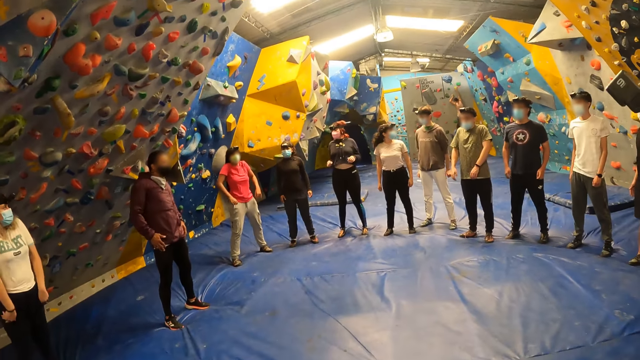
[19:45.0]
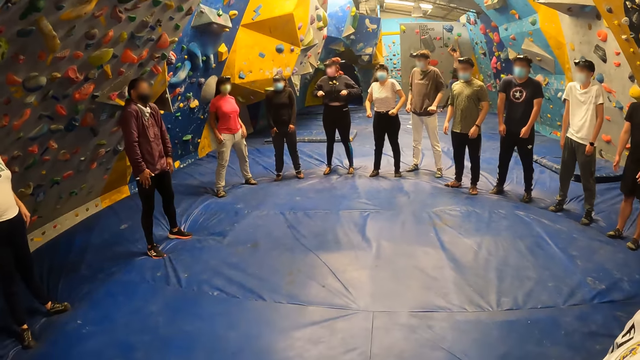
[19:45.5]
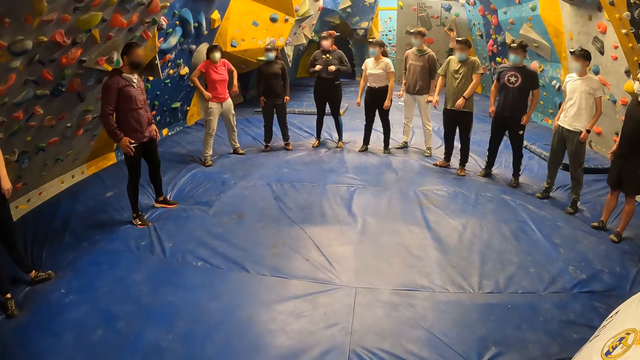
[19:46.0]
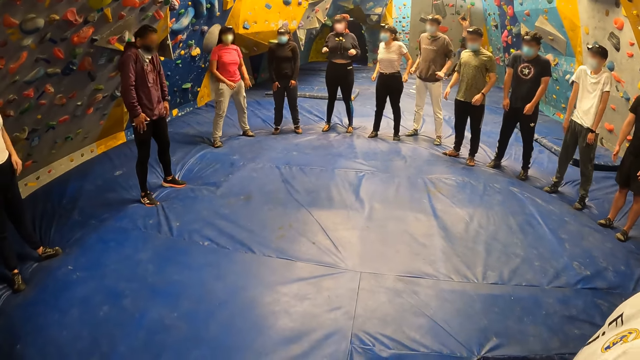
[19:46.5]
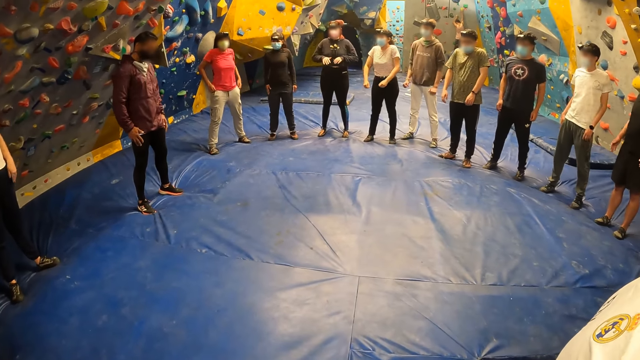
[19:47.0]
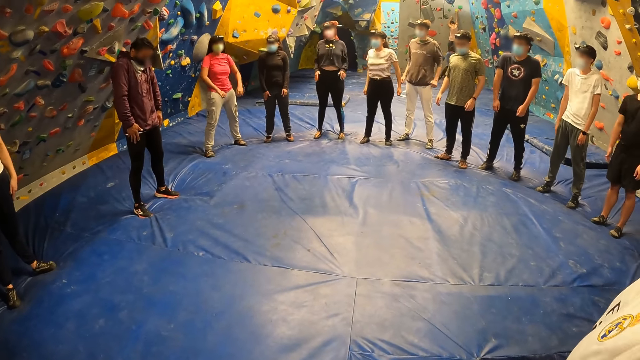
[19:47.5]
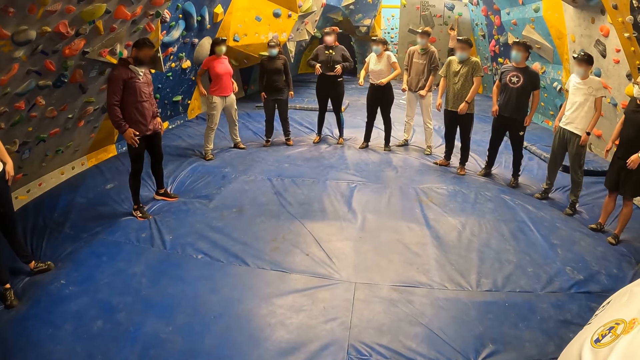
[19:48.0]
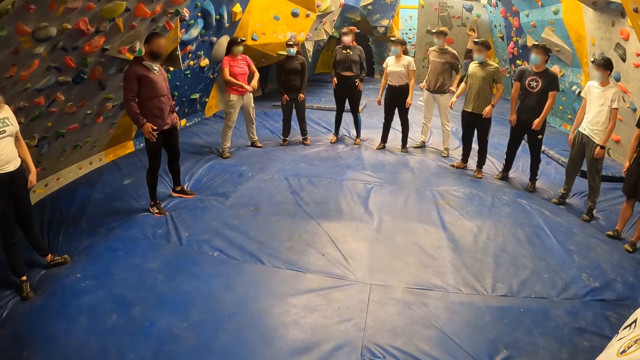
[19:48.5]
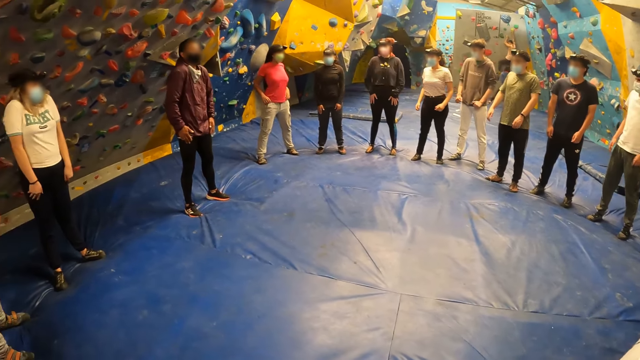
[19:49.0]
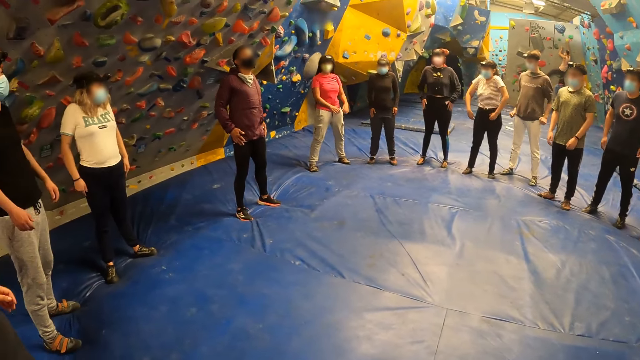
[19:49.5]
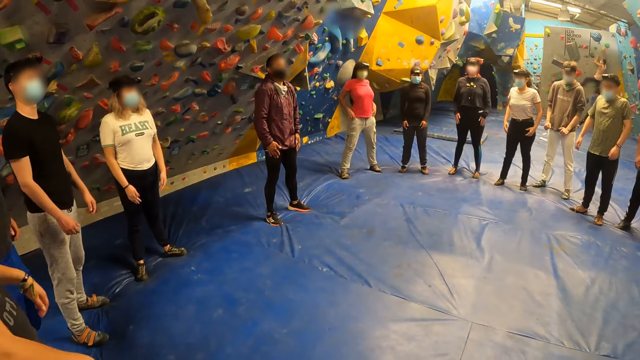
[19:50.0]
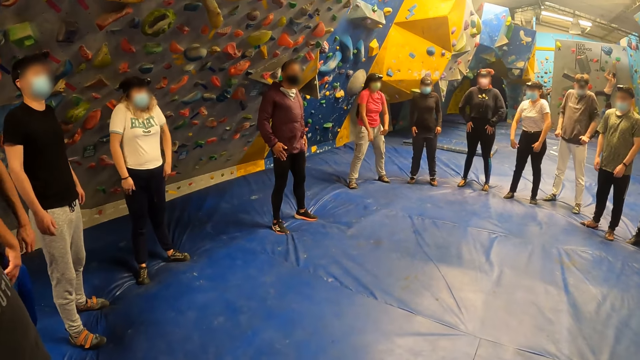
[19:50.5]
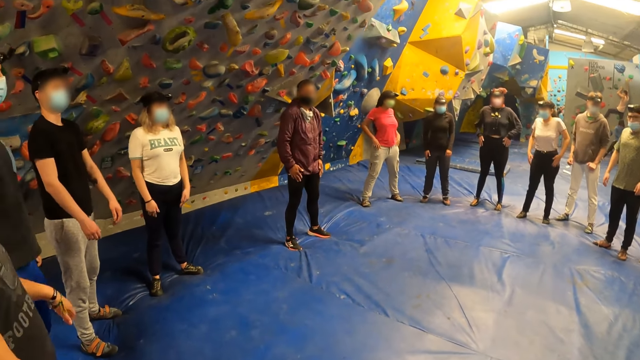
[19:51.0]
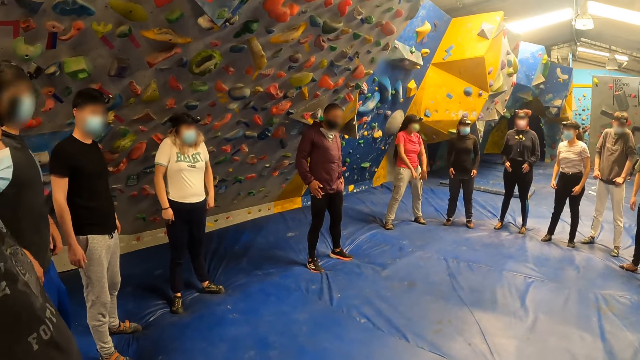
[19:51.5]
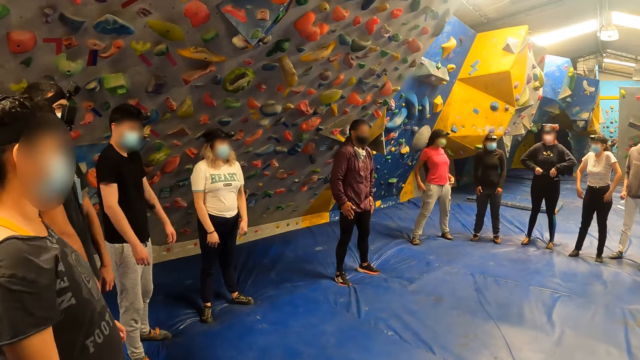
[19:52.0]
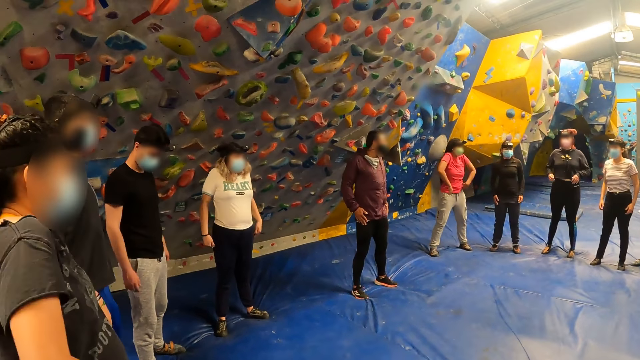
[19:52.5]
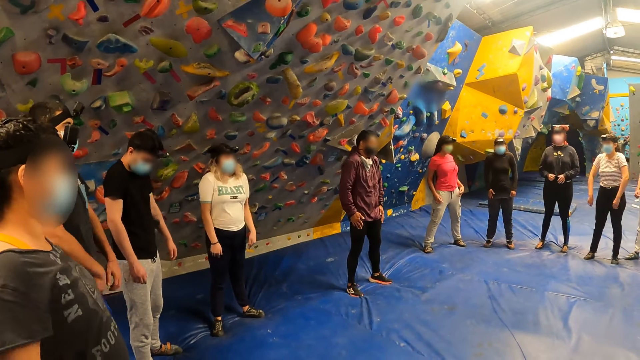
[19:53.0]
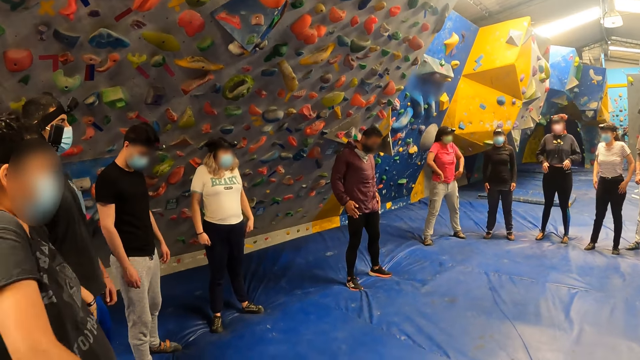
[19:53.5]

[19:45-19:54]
The camera wearer looks around. They look around again.

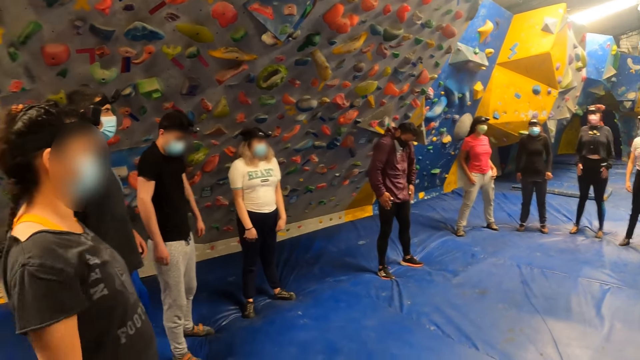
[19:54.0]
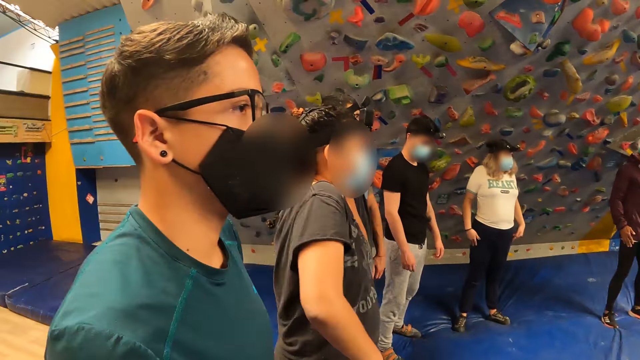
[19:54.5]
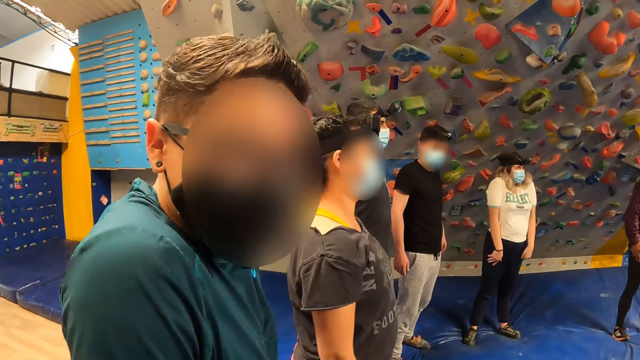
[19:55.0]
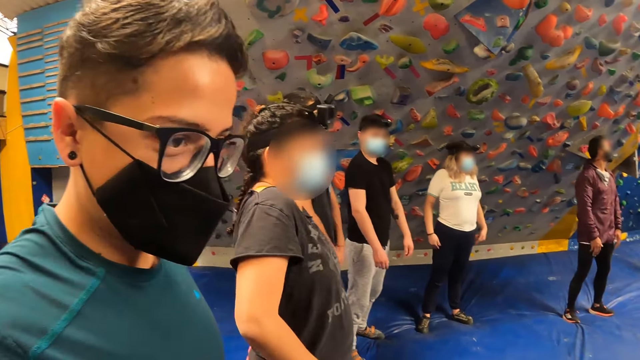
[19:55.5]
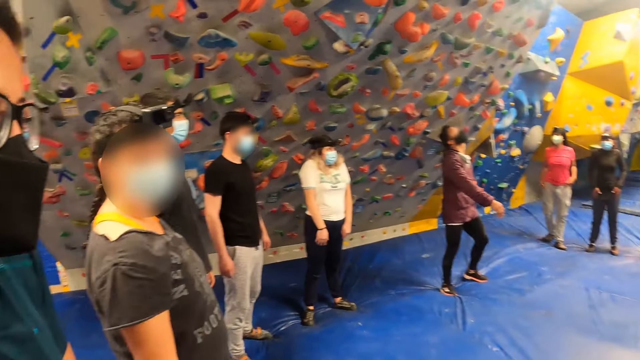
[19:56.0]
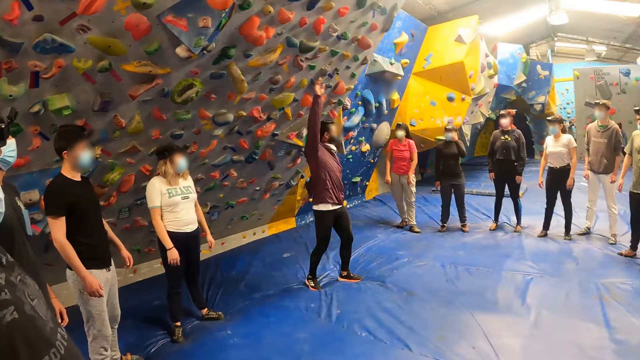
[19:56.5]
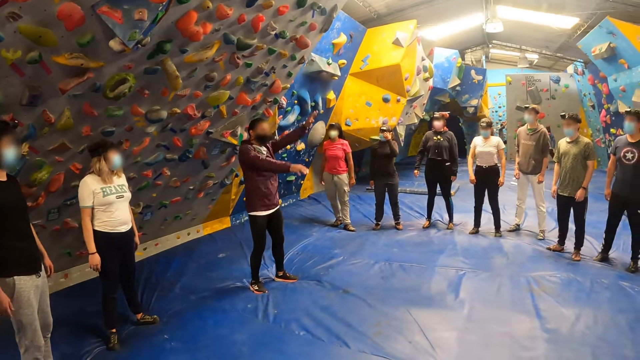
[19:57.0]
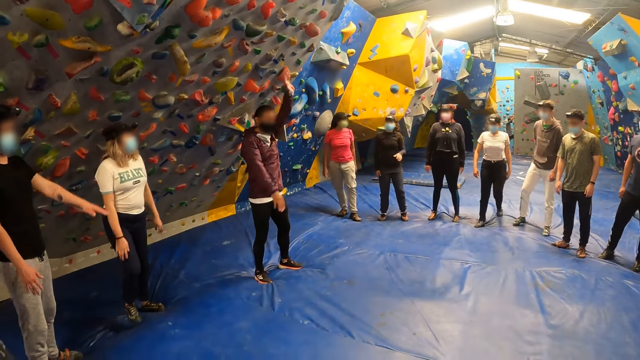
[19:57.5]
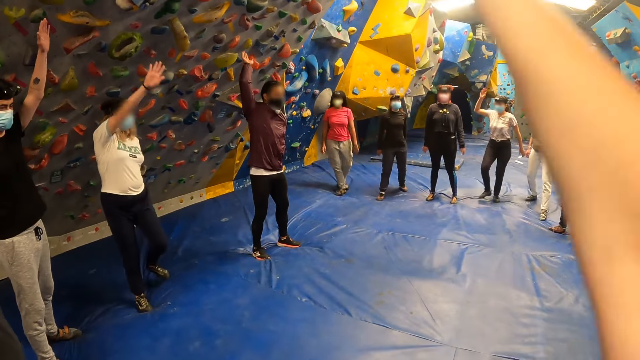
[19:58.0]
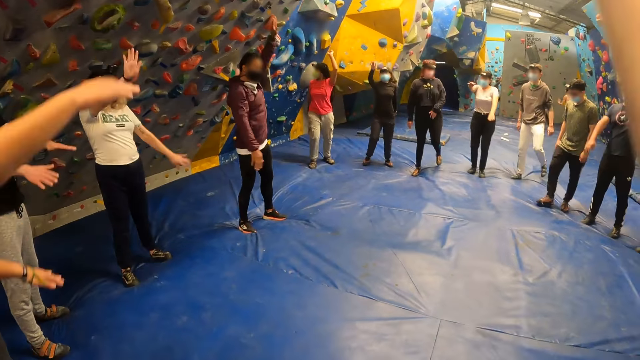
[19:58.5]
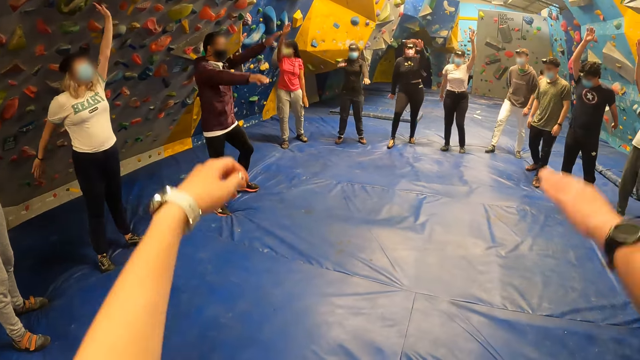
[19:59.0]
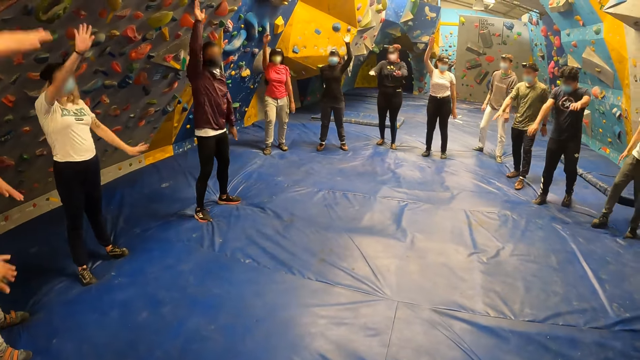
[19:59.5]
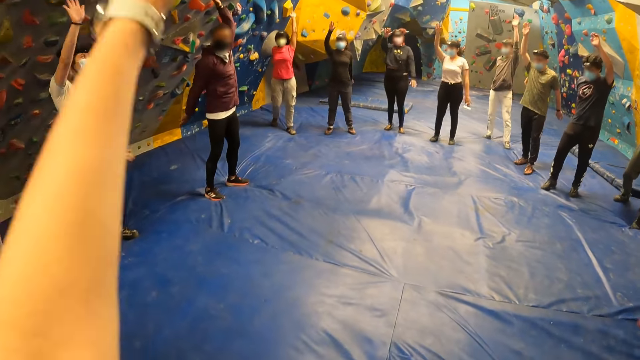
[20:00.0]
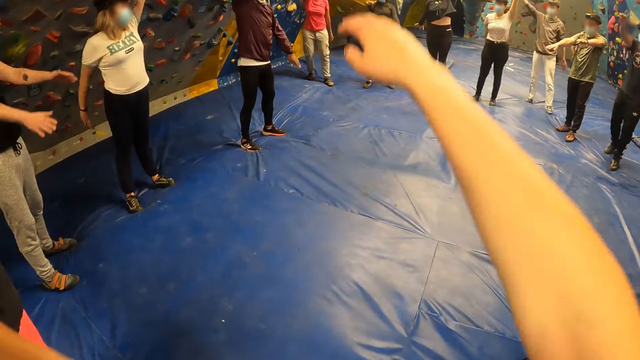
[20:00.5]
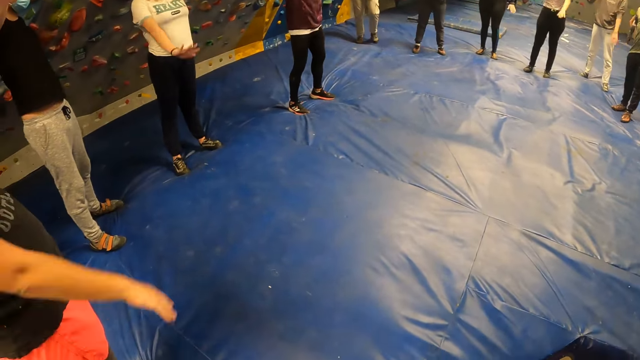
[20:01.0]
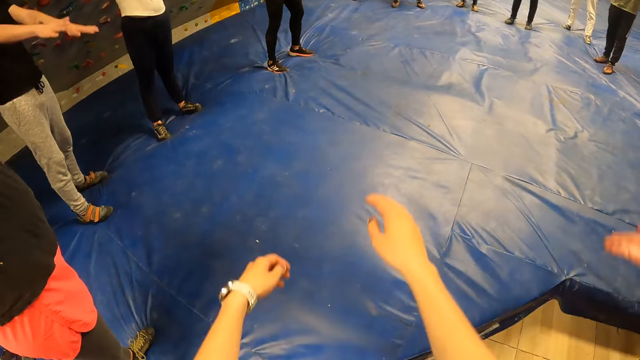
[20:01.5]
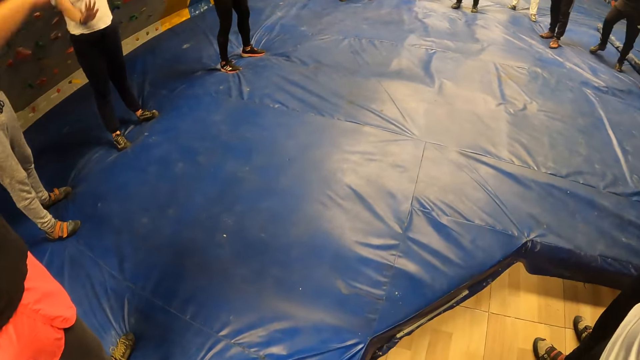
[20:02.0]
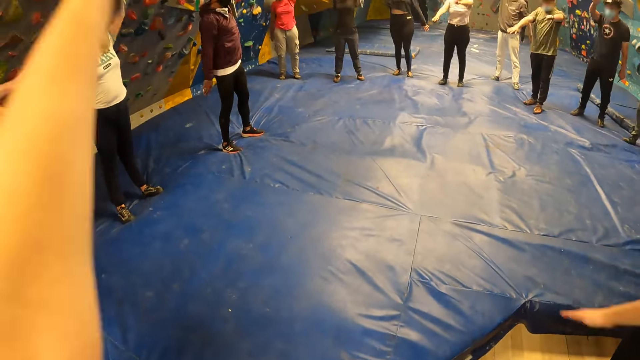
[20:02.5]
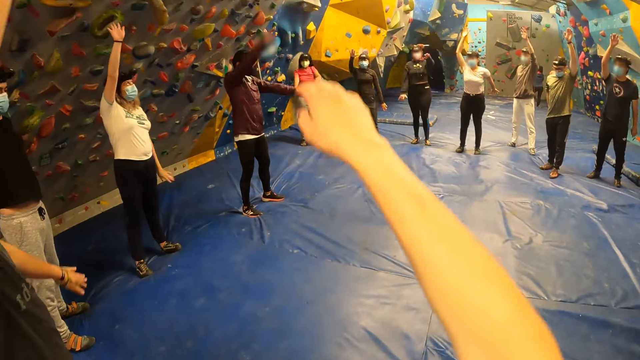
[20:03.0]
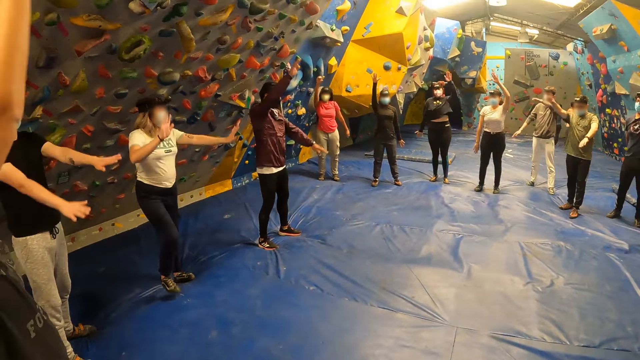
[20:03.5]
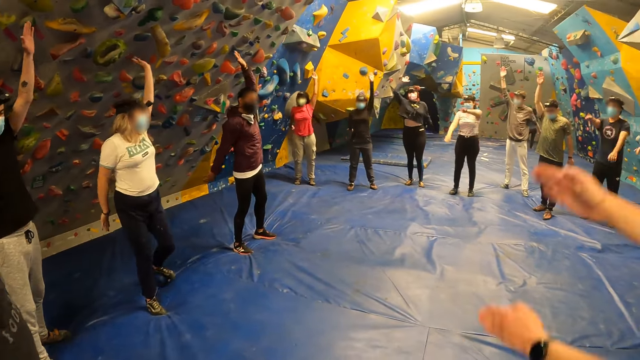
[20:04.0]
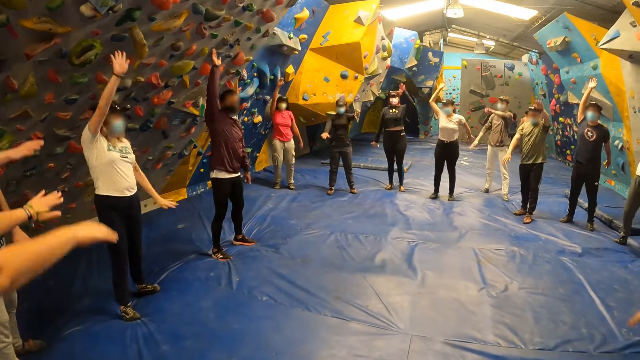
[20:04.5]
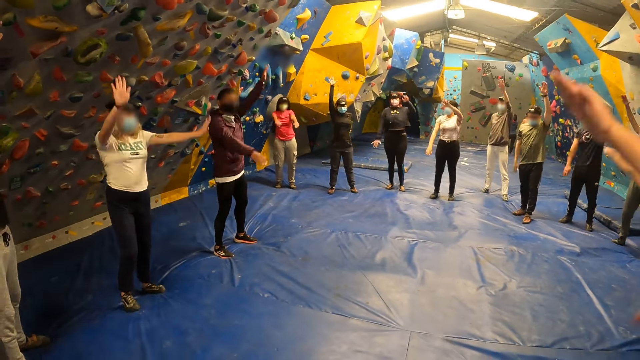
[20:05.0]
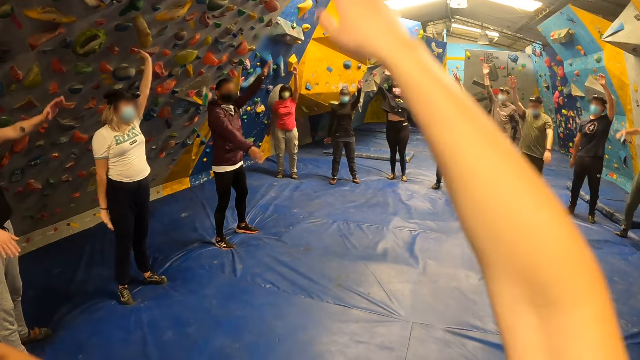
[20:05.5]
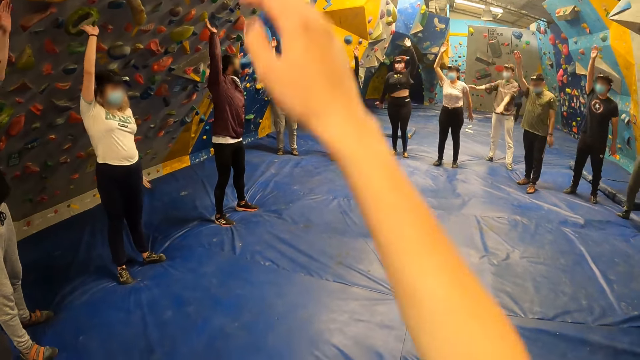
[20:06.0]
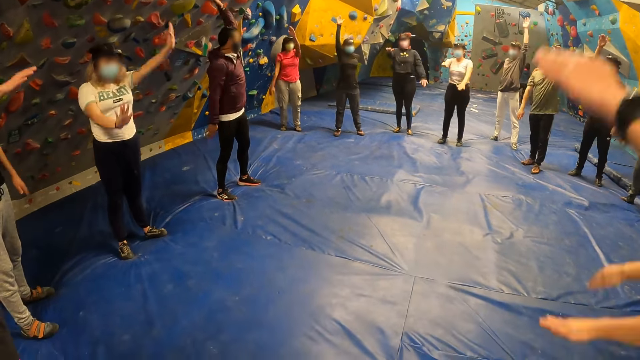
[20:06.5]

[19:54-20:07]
The camera wearer looks at the man. They look around. The man exercises his two arms with the group of people. The camera wearer exercises her two arms. She raises her hand. She raises her hands. She raises her hands again.
